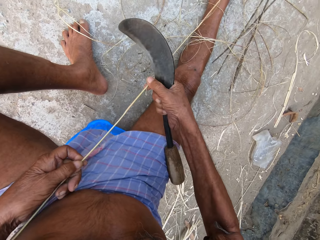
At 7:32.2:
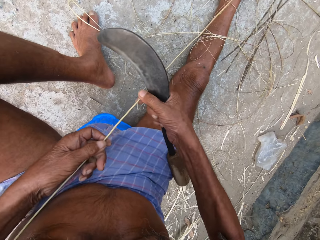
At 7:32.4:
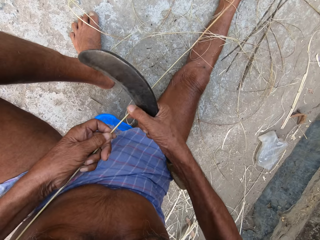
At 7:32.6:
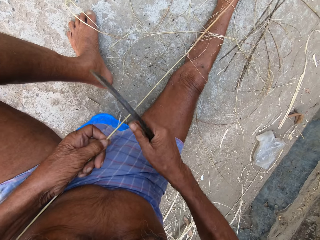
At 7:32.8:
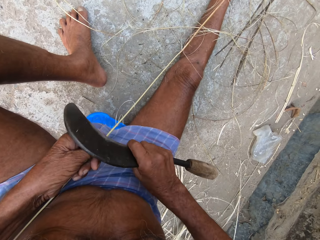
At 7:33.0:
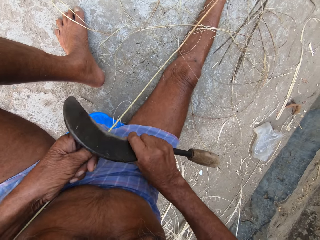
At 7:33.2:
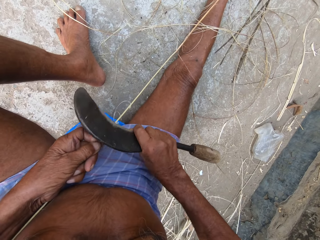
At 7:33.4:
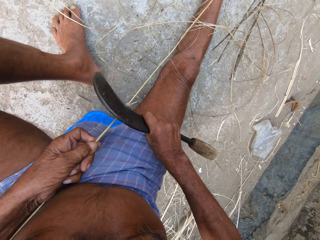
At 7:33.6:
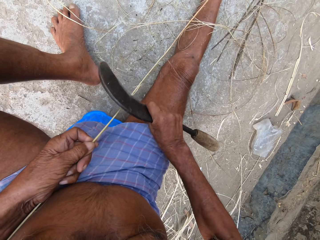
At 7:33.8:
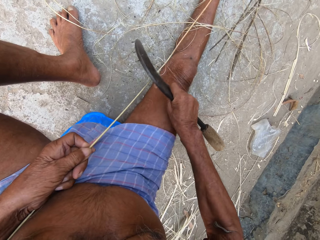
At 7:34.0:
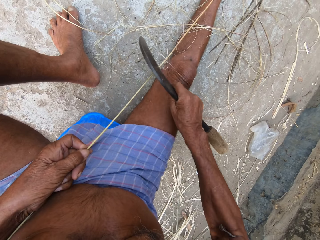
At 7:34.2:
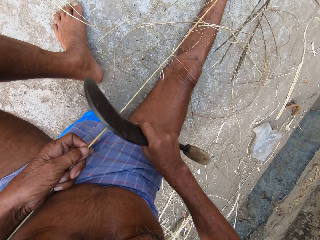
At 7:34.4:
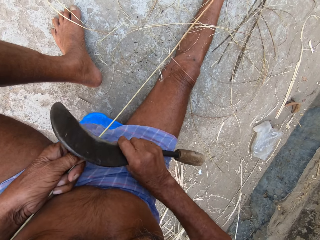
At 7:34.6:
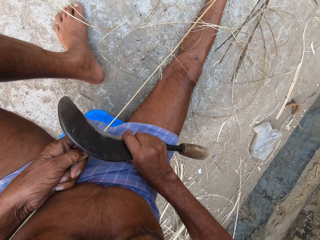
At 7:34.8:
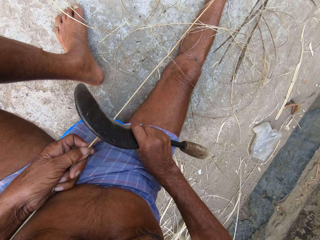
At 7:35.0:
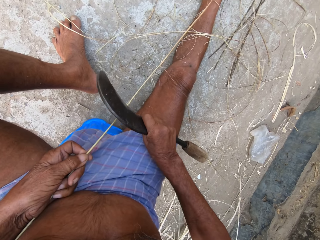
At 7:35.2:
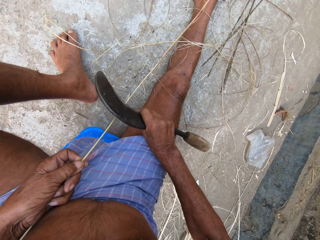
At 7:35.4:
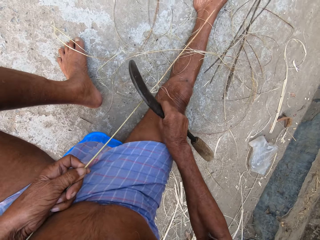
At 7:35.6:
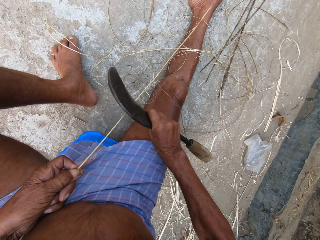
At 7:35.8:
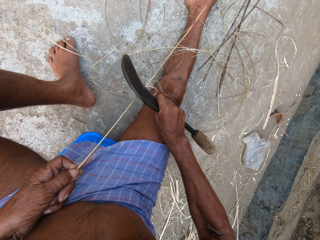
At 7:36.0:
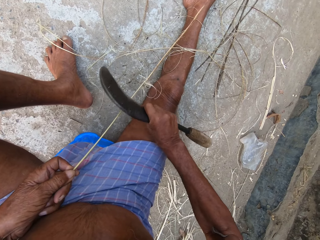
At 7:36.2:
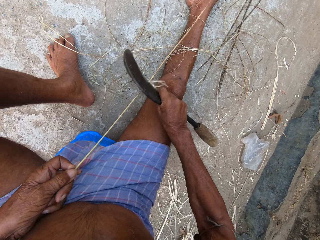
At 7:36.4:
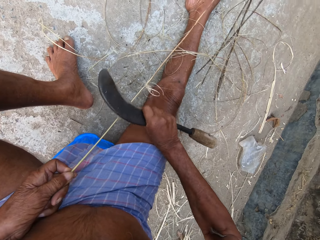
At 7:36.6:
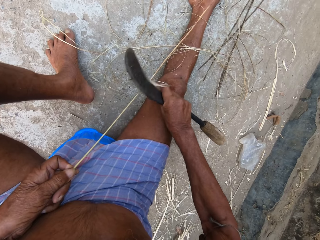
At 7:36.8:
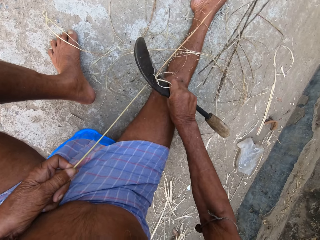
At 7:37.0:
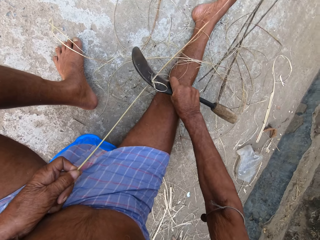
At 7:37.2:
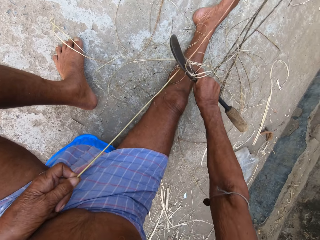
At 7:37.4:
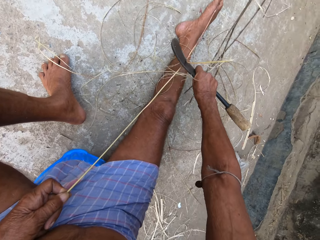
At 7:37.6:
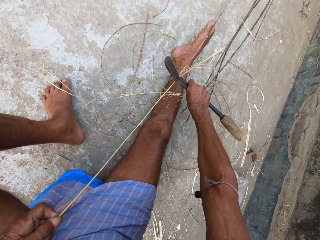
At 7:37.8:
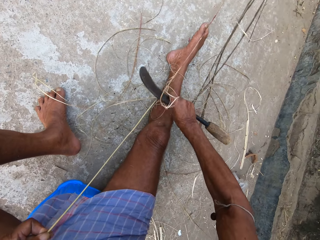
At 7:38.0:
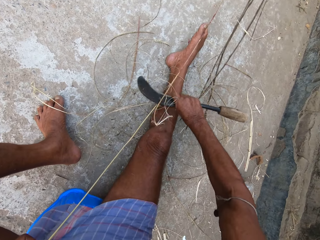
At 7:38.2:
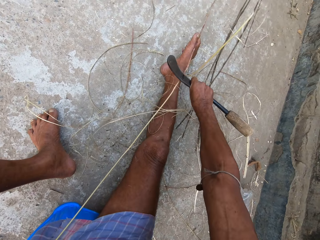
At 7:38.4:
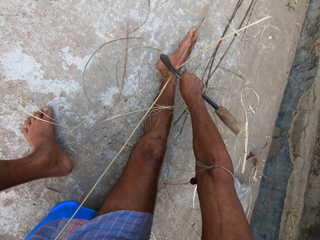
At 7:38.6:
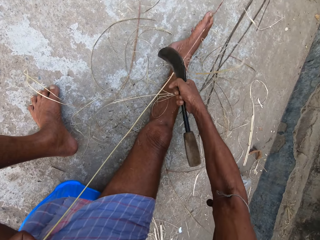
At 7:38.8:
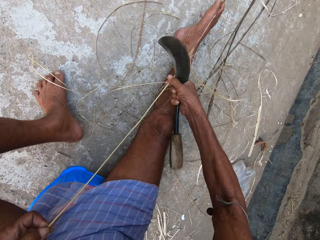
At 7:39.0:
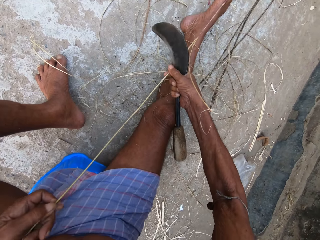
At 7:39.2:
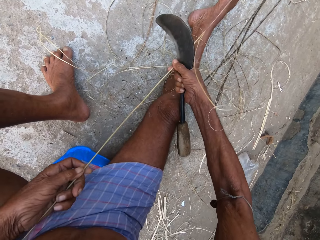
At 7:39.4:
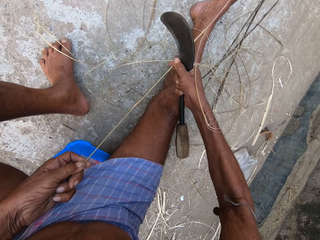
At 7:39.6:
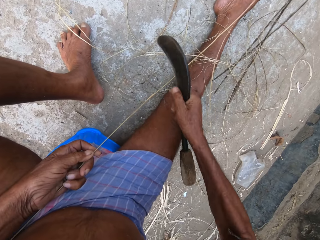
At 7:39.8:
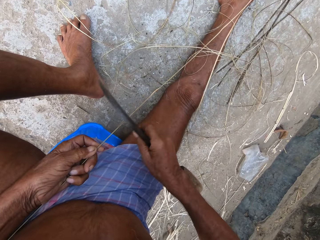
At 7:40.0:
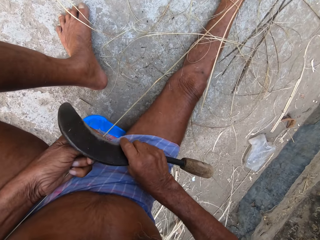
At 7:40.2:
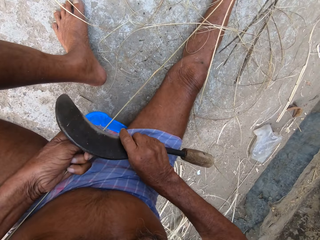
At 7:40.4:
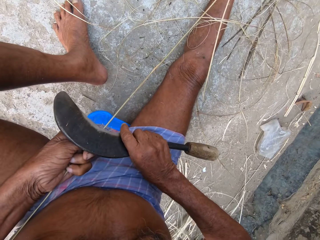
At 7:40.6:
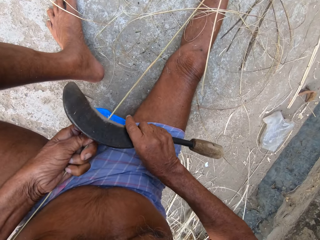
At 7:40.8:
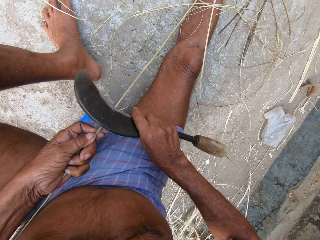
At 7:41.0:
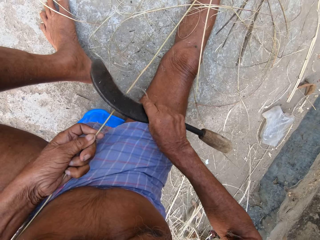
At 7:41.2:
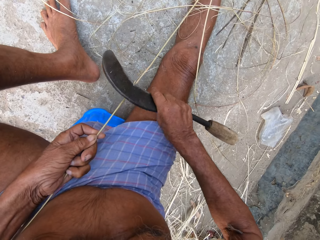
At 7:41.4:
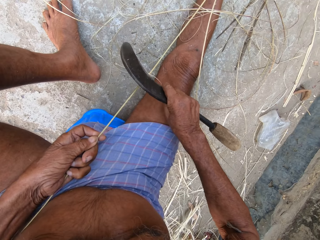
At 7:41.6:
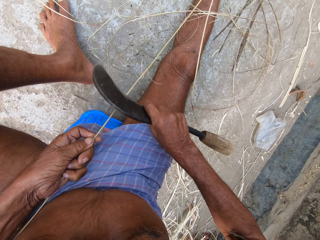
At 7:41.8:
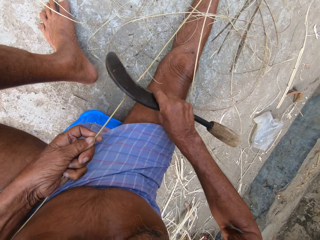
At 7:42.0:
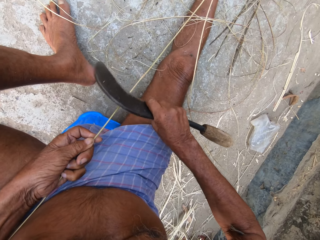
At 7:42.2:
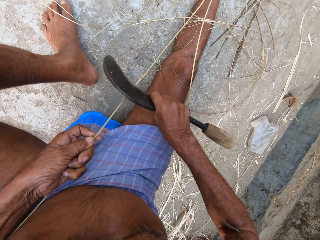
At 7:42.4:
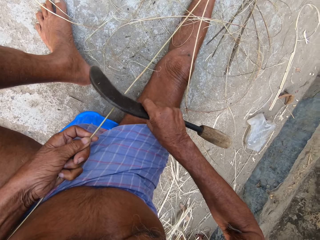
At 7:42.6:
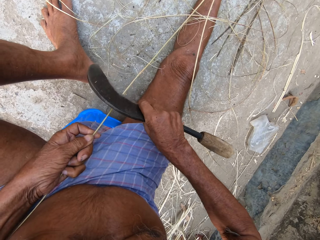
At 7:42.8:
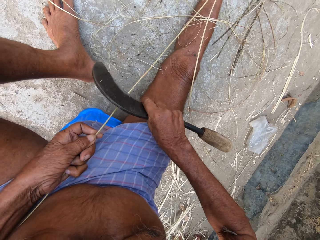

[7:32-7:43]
The camera wearer pulls sisal. They rip the sisal. They pull the sisal.

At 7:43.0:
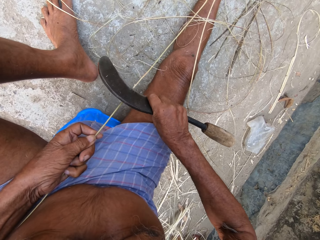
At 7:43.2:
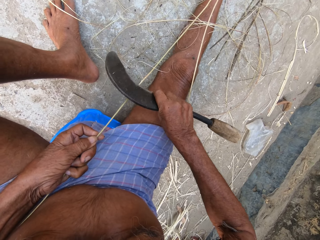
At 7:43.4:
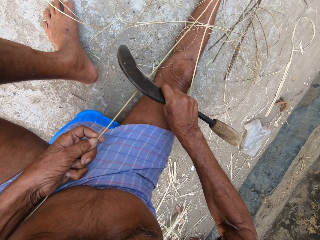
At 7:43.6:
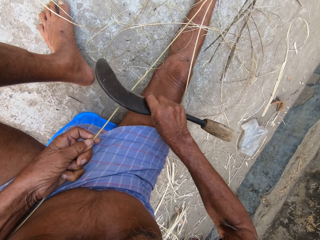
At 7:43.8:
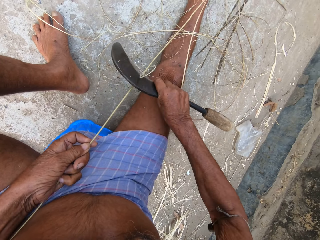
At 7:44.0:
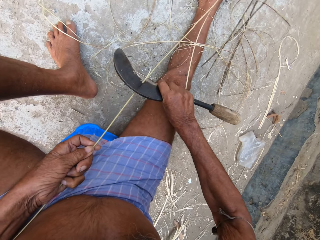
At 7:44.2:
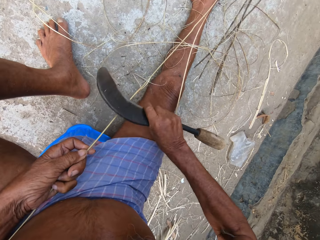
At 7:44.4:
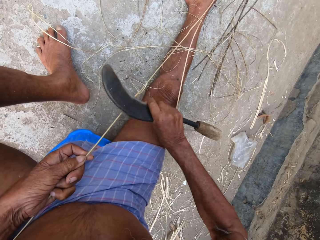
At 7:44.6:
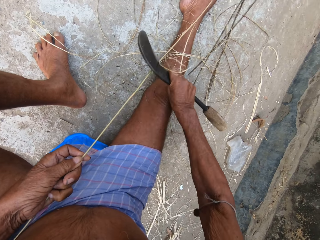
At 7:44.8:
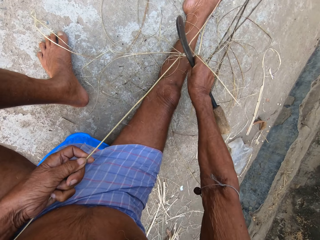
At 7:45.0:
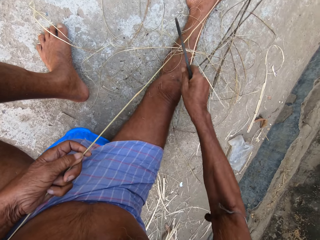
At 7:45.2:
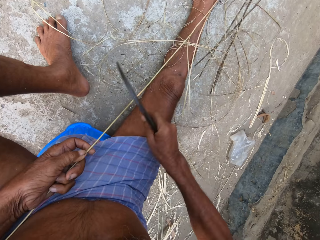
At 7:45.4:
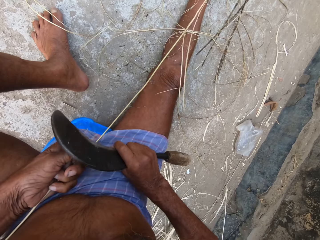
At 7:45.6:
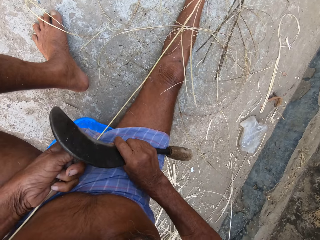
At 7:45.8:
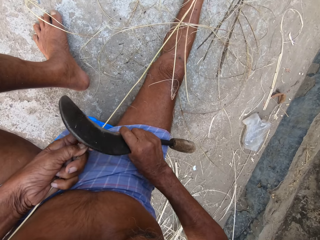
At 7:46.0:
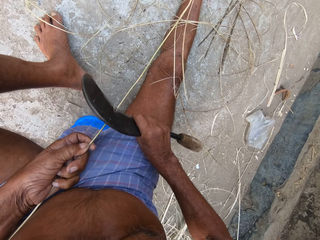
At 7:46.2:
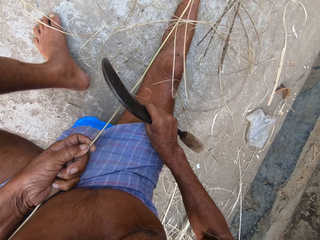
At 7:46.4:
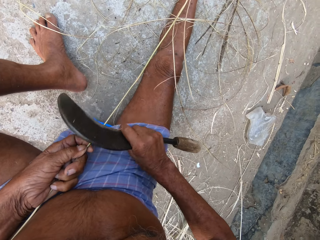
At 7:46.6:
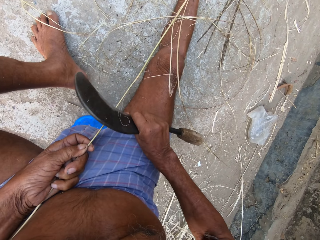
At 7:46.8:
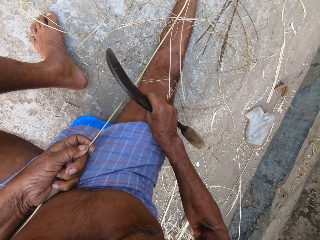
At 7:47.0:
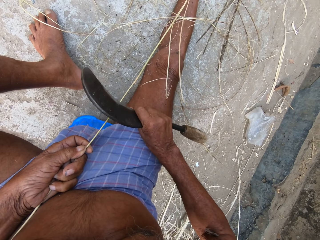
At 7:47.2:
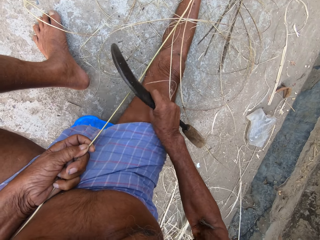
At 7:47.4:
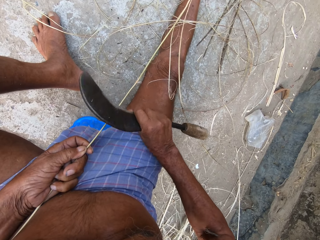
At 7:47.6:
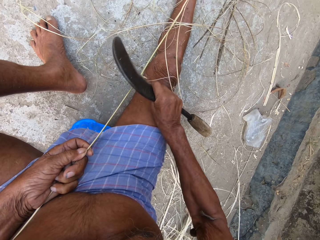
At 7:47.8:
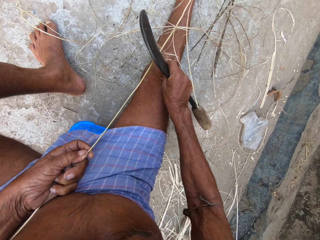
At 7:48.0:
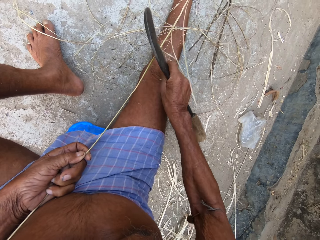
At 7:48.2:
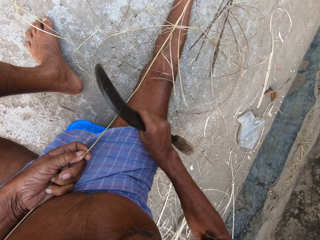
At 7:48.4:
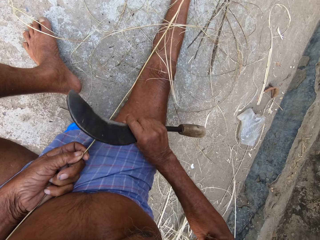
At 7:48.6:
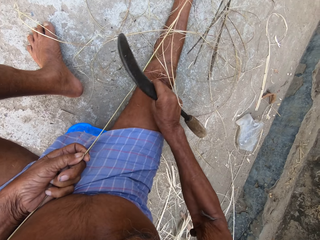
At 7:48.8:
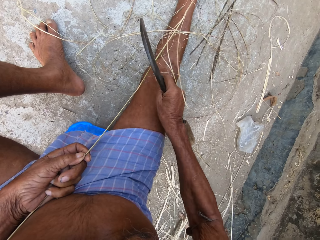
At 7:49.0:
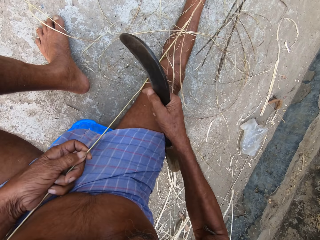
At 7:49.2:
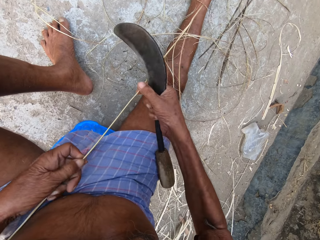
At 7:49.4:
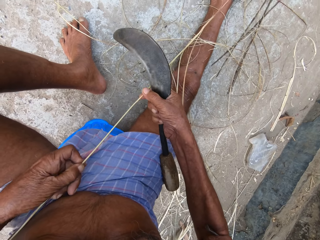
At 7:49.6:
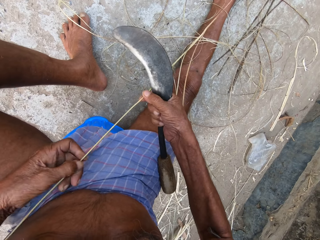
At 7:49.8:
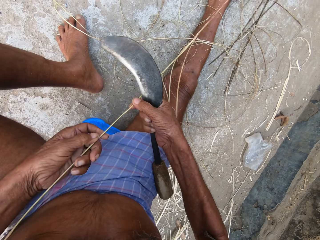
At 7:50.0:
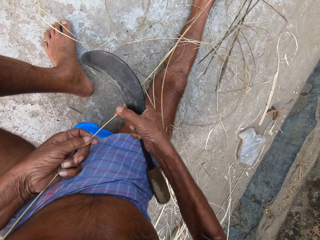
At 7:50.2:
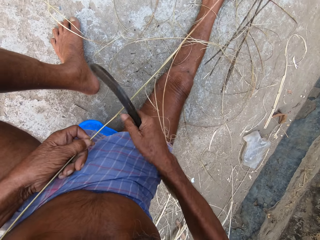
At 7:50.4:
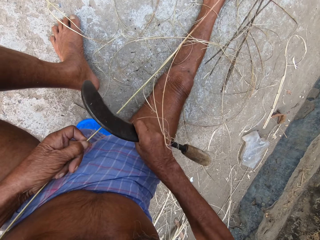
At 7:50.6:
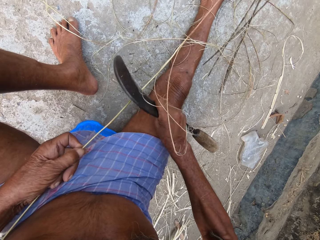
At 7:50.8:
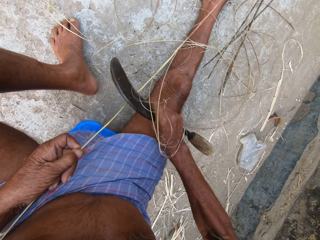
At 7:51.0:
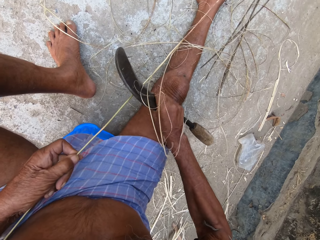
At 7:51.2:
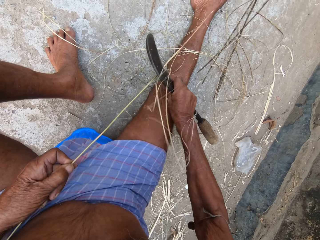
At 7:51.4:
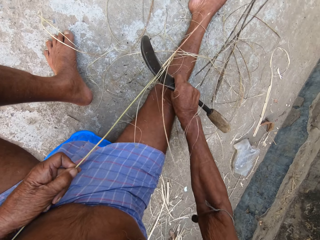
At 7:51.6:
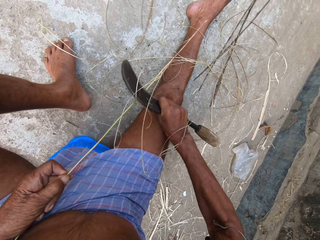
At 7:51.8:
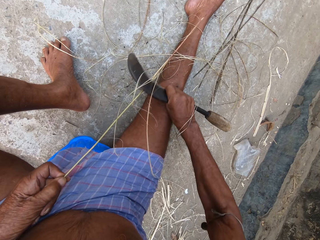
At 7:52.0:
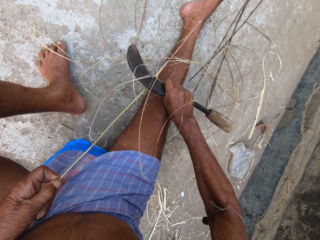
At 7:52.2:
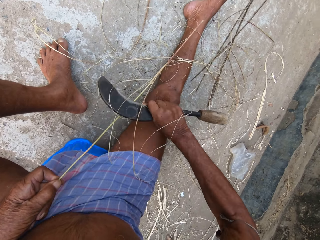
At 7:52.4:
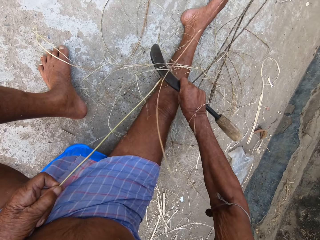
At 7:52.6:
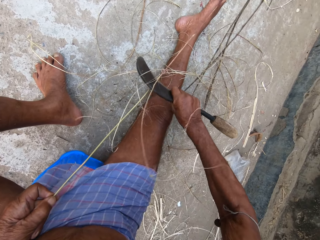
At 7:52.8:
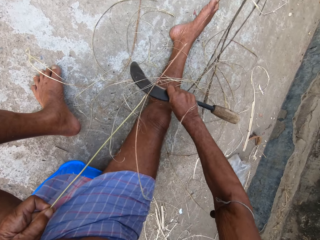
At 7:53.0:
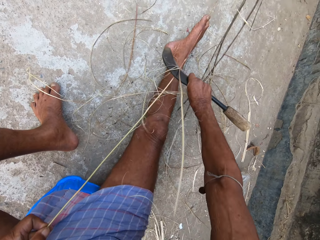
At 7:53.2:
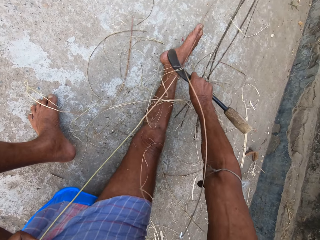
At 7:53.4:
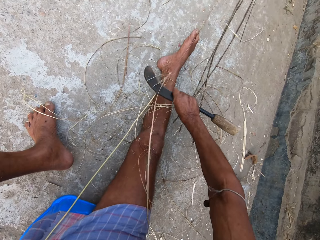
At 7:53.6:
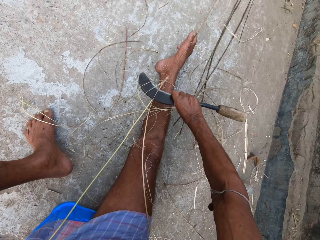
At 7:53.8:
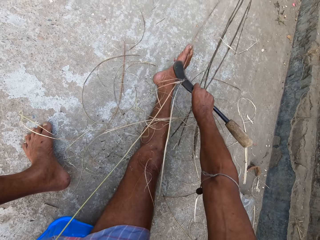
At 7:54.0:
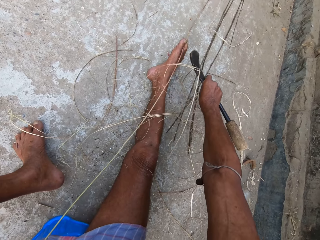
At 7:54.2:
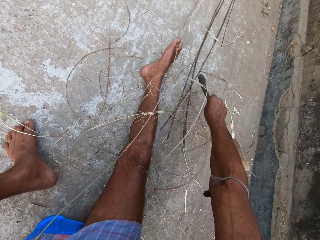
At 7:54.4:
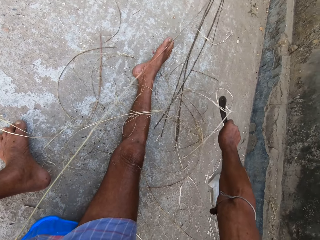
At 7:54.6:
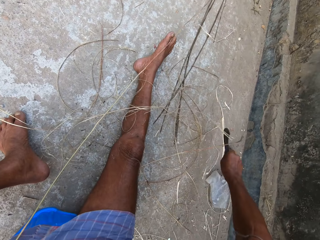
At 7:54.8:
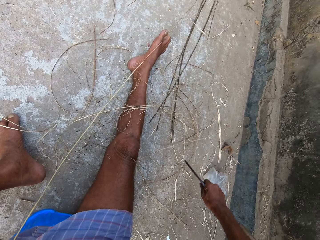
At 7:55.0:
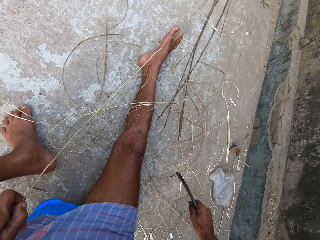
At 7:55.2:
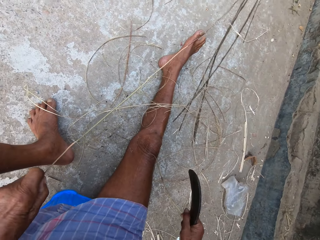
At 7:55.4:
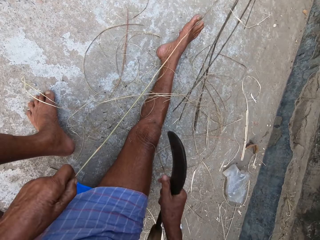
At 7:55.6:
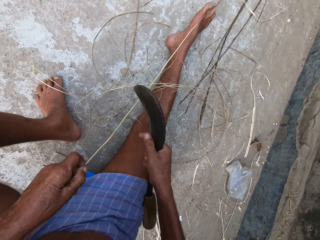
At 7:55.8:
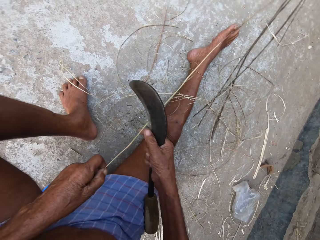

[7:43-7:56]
The camera wearer rips sisal. They turn the sisal. They rip the sisal.
